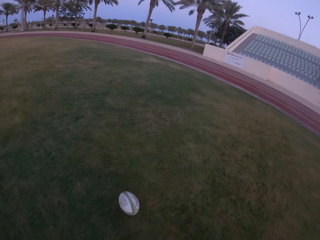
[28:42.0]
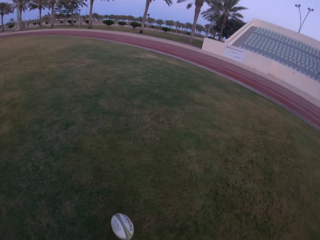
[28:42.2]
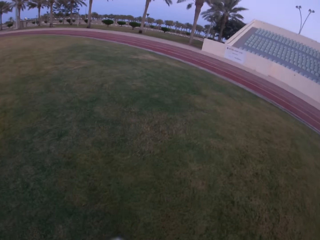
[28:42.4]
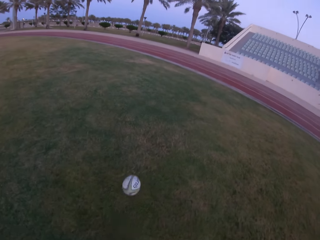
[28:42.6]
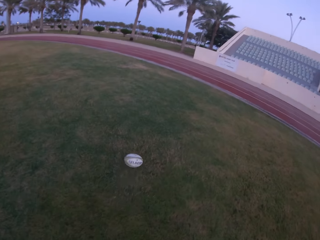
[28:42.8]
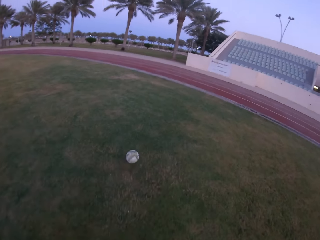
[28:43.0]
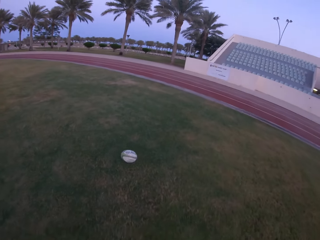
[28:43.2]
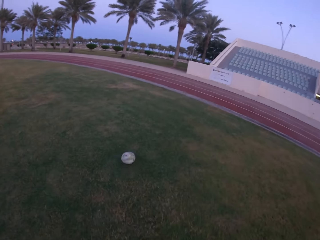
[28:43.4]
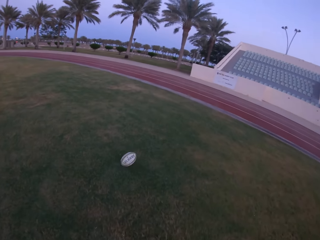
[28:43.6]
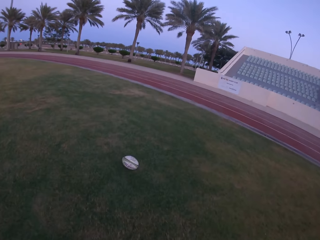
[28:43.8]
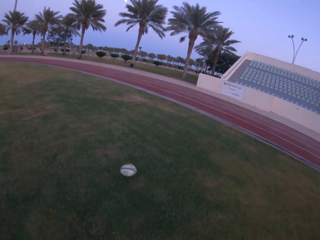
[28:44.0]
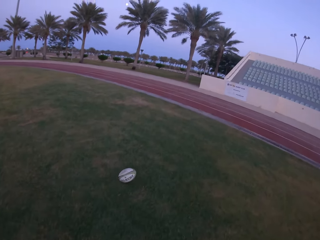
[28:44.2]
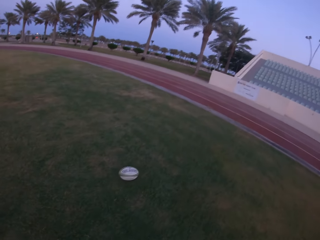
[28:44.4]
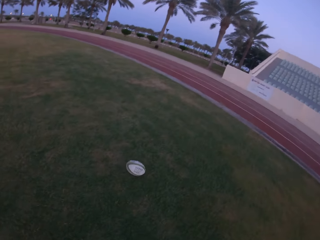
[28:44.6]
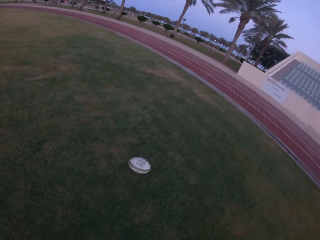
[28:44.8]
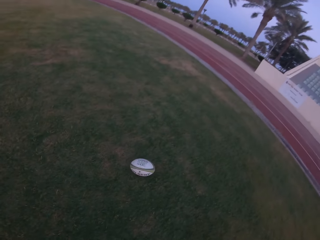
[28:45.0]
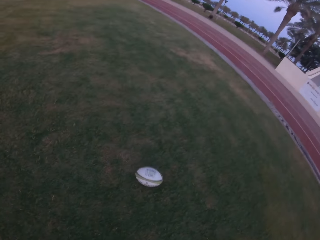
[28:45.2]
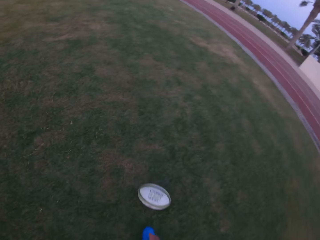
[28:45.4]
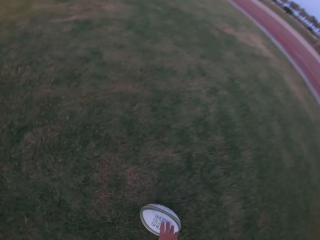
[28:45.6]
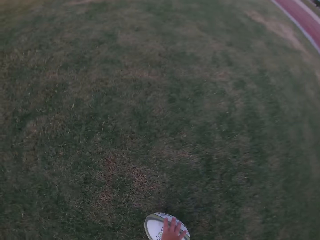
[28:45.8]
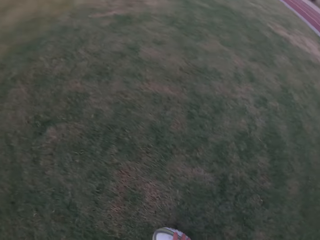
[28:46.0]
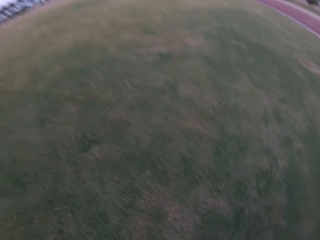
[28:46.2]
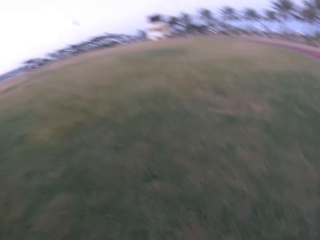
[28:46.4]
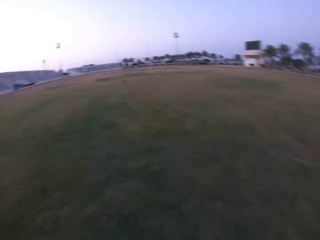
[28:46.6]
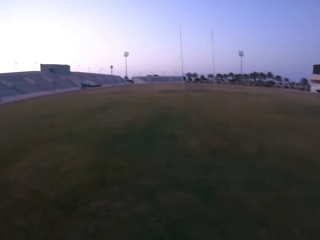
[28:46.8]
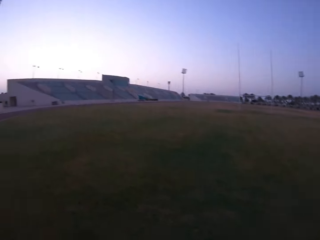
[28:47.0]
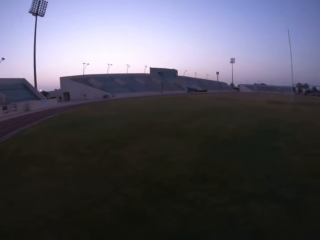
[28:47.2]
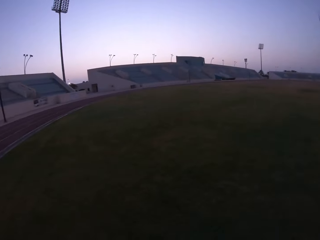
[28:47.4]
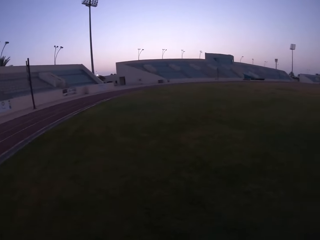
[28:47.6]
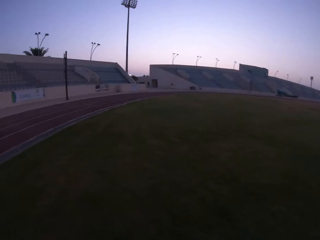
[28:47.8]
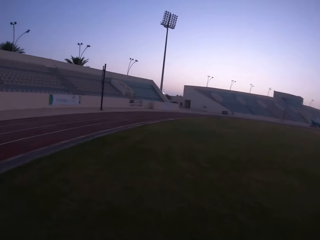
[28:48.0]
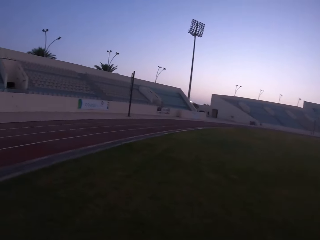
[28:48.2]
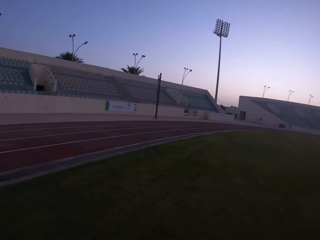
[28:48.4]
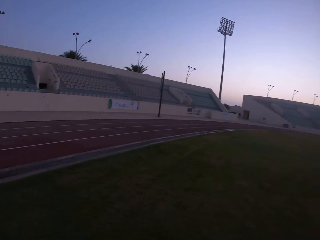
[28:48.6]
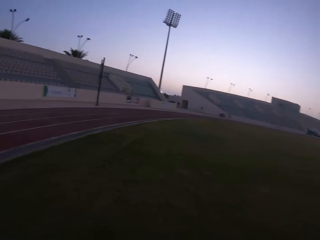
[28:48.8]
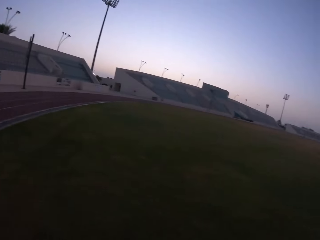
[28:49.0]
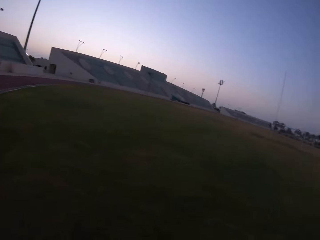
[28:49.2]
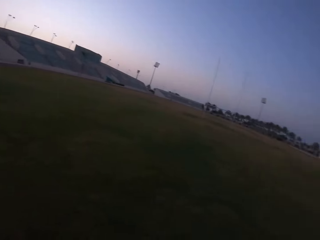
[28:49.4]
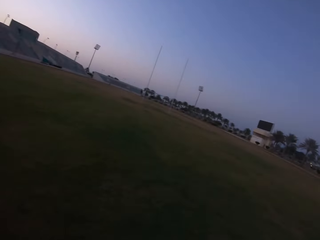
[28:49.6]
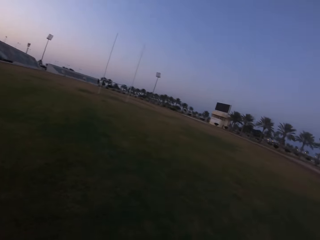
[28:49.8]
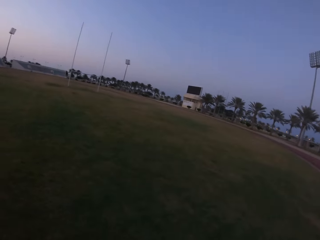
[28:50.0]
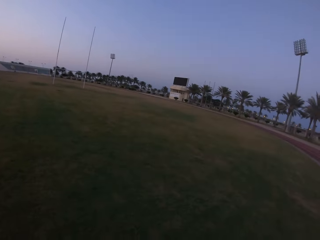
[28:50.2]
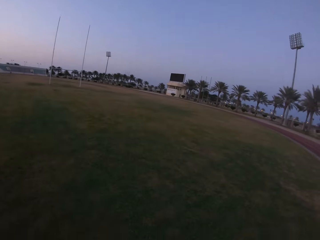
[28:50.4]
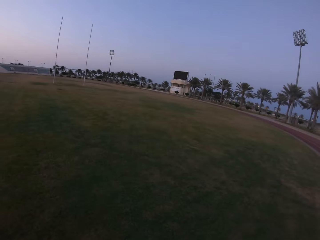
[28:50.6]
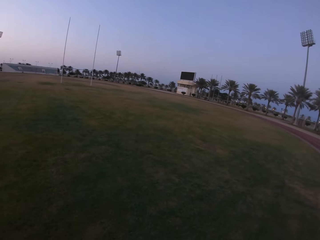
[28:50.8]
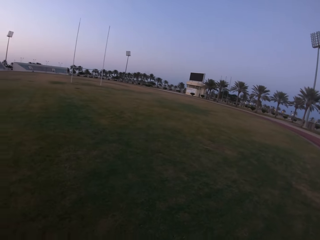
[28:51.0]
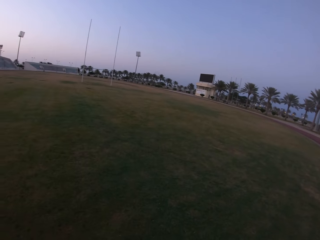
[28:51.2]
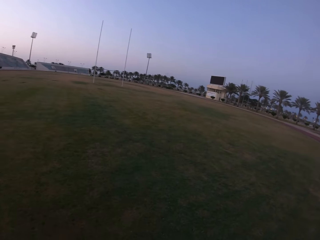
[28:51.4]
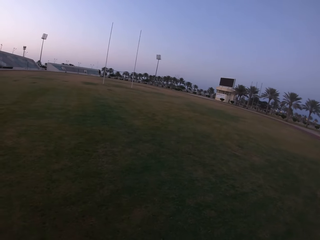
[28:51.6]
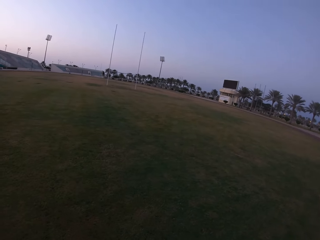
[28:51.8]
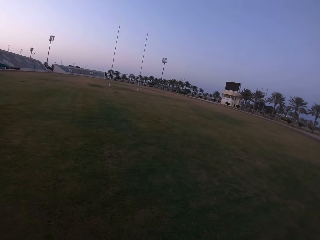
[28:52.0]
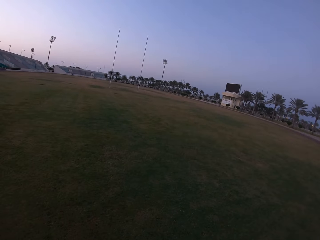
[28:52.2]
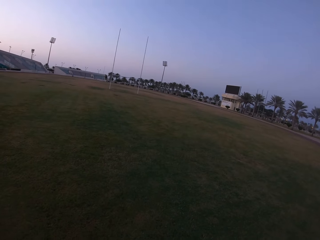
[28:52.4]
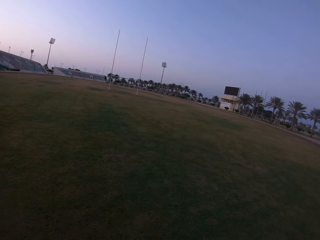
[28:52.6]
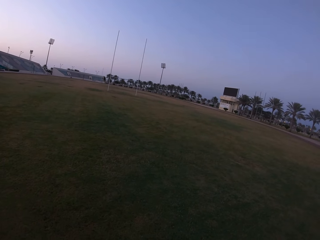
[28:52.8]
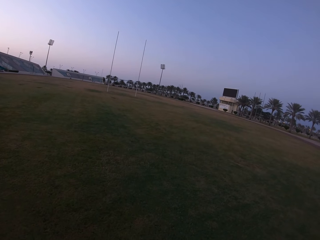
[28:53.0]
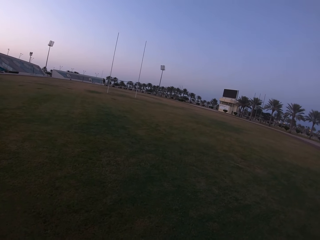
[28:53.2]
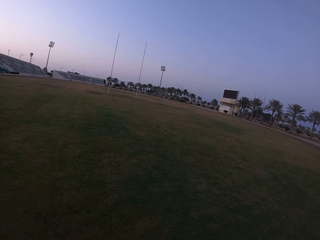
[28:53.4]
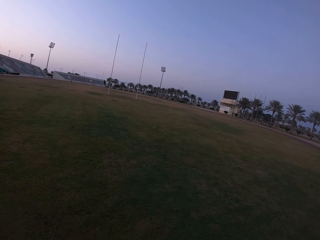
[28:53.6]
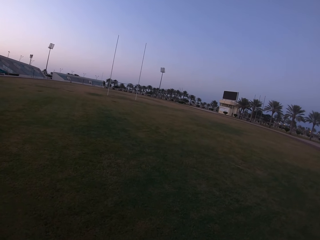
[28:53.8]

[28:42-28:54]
The camera wearer kicks the ball. They pick up the ball. They look around the field. They look at the post.

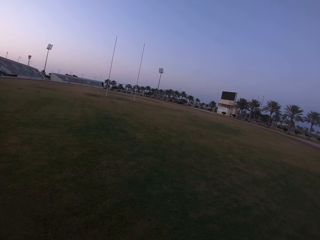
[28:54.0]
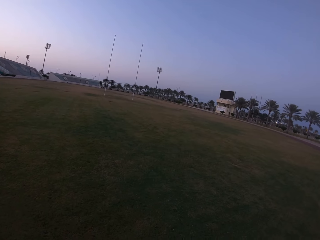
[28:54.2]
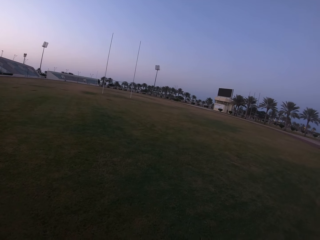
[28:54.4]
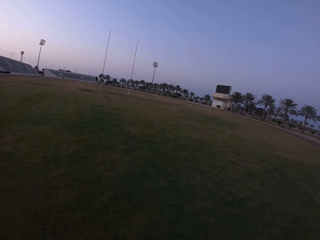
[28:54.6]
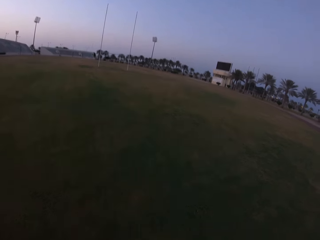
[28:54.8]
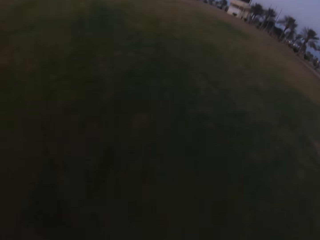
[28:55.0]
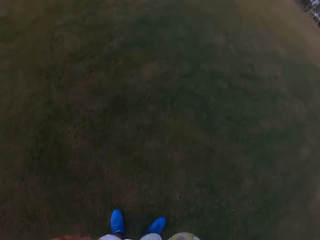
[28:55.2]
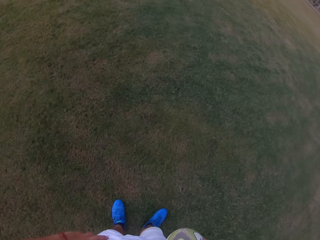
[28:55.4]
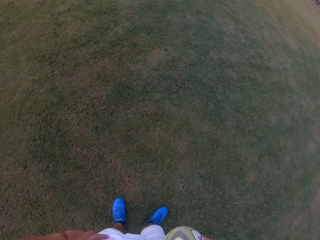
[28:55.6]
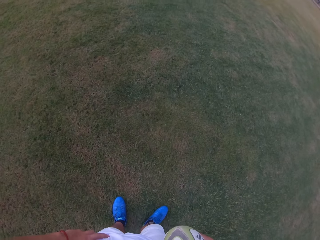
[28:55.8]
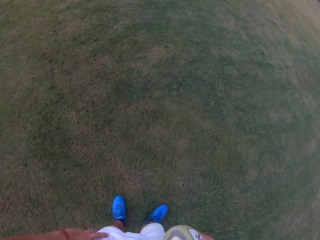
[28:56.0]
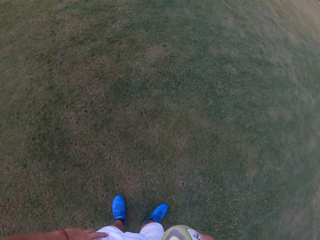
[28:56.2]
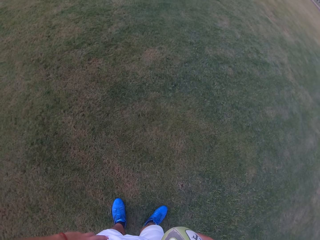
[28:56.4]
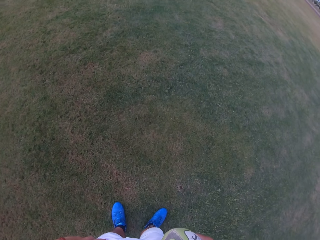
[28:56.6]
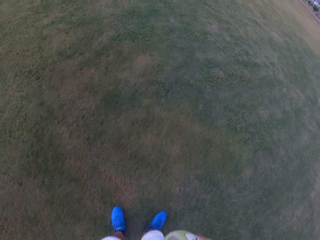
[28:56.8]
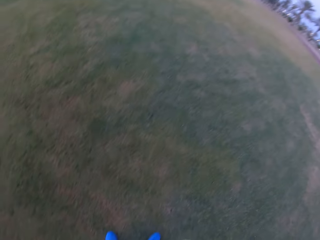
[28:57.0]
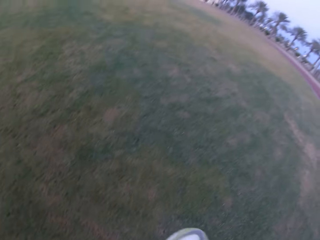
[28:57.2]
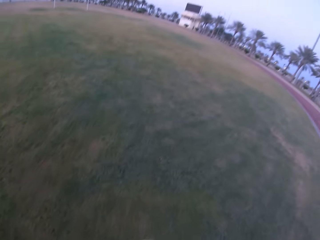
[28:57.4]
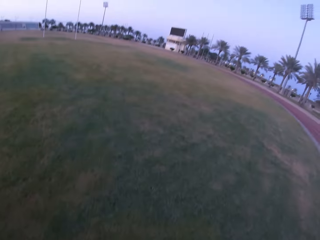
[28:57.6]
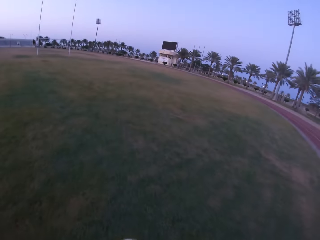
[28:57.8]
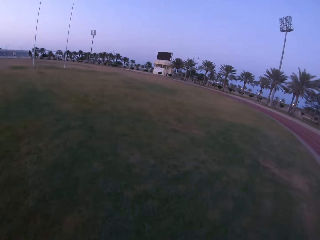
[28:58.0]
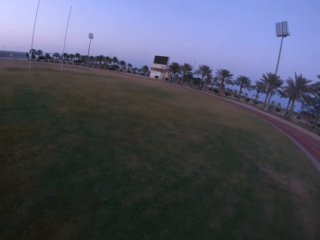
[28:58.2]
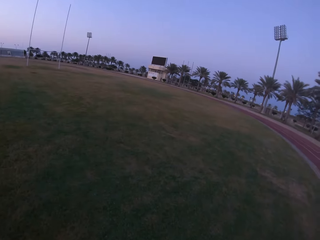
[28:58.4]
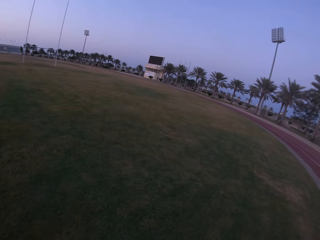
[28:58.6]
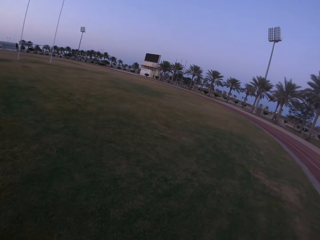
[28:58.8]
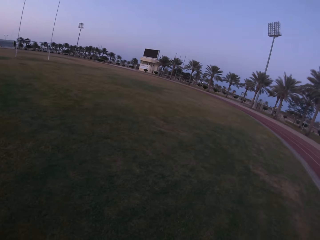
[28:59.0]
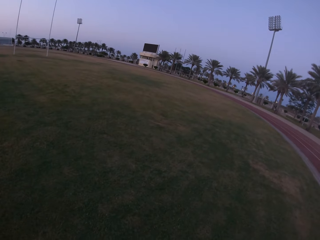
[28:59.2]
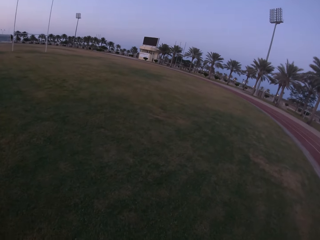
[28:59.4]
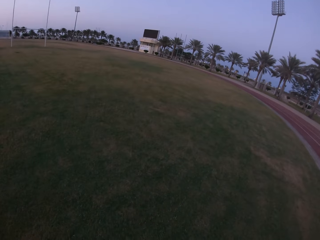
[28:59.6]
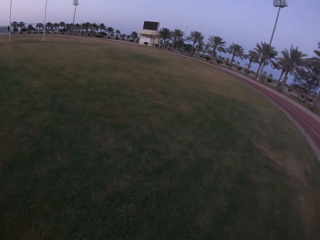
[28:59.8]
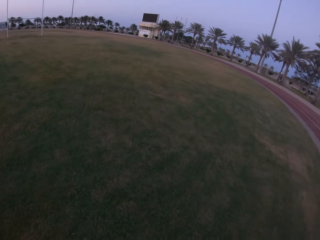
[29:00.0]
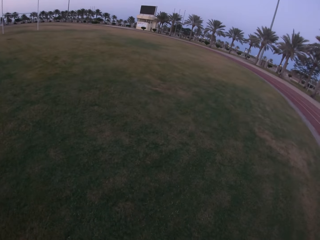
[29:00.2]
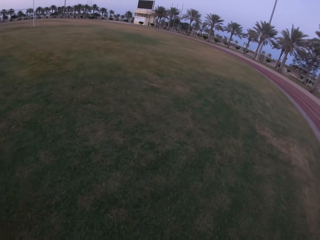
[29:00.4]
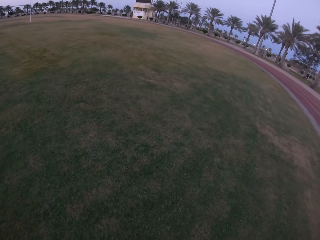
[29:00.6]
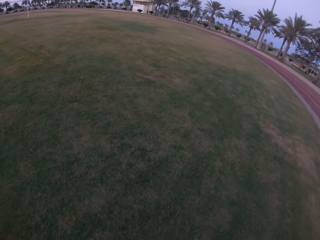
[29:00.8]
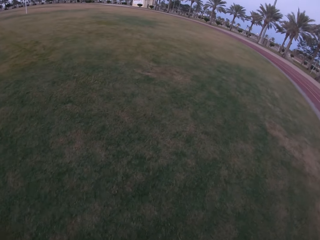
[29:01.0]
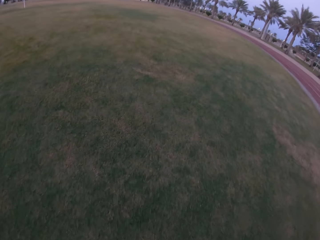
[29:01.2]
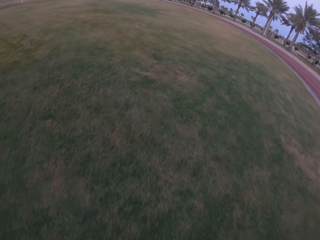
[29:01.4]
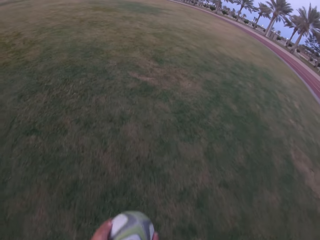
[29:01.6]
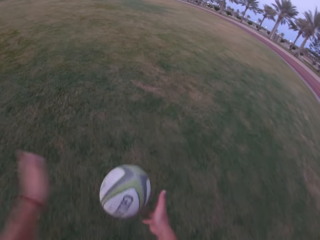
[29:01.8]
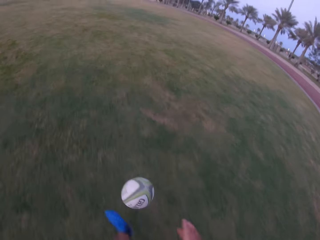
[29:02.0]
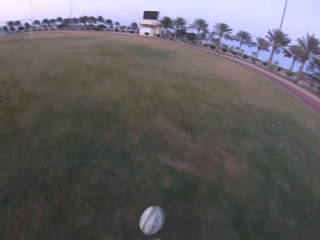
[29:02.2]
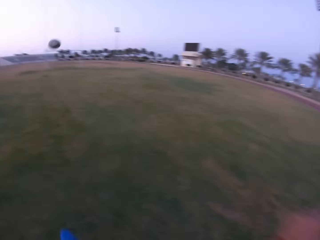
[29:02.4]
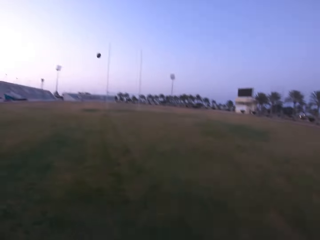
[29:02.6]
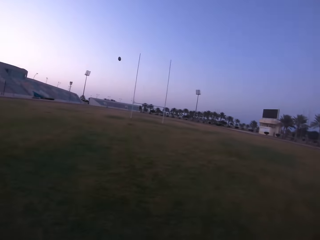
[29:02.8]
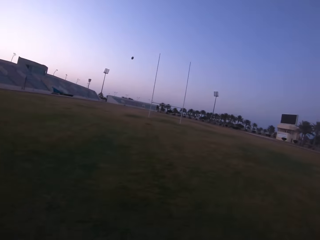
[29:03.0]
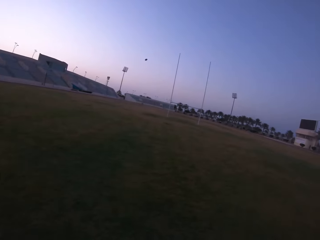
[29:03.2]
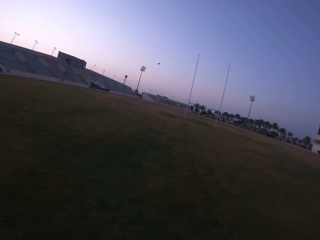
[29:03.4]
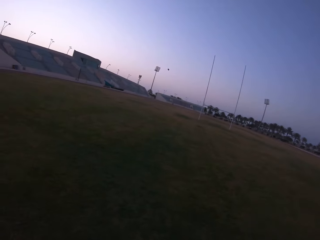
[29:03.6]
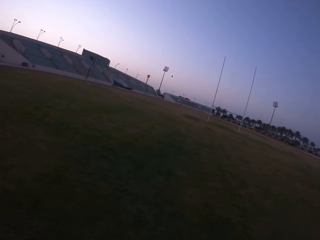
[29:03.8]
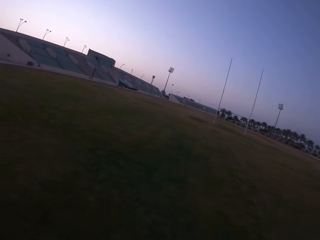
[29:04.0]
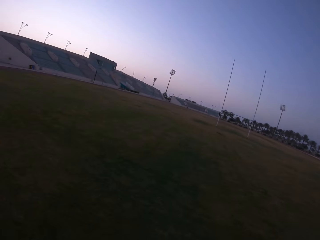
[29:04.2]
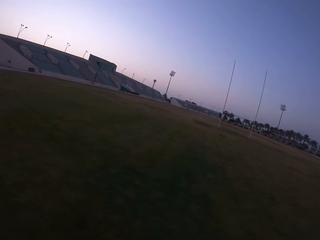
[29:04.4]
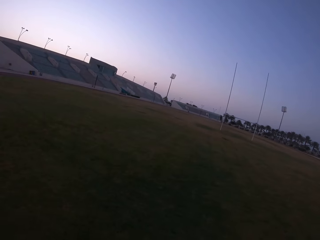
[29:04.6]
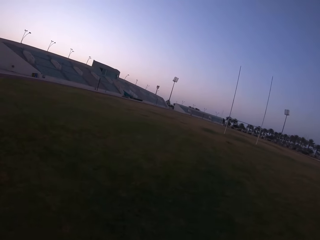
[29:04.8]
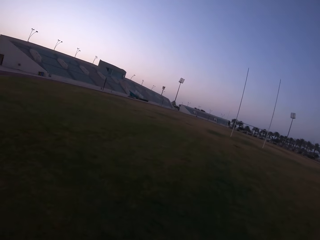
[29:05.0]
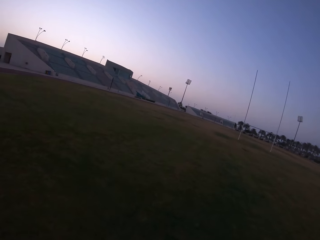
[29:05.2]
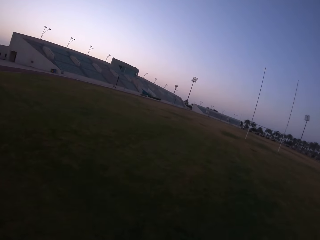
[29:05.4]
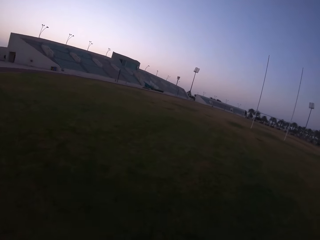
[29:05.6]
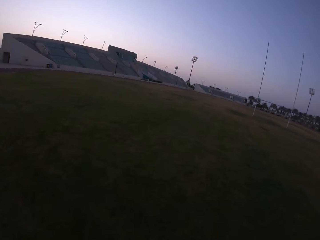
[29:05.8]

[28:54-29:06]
The camera wearer looks down. They prepare to kick the ball. They release the ball. They kick the ball. They run towards the ball.
